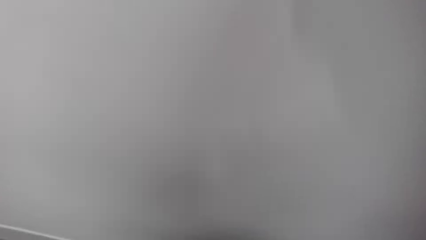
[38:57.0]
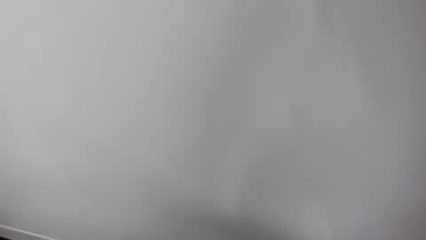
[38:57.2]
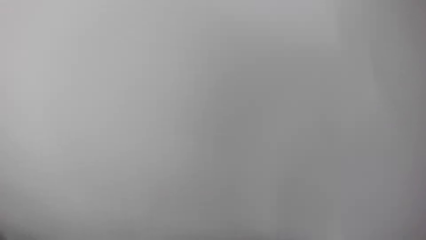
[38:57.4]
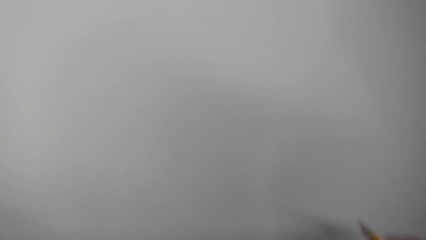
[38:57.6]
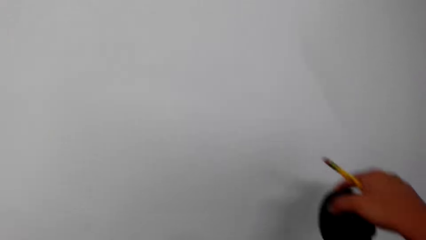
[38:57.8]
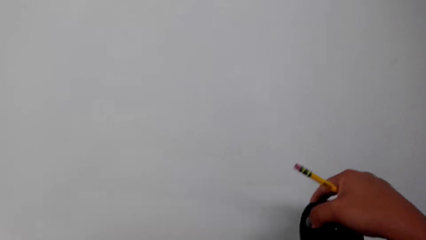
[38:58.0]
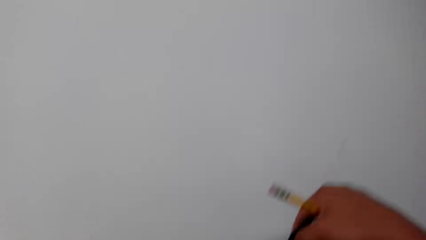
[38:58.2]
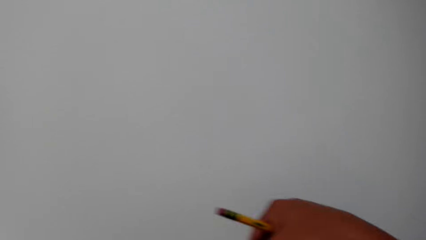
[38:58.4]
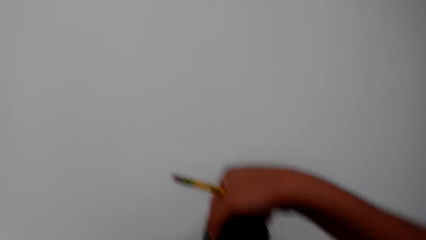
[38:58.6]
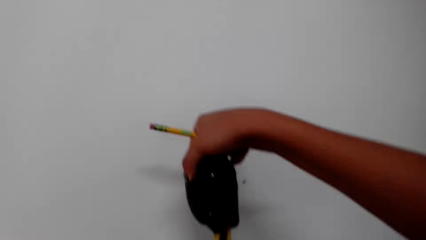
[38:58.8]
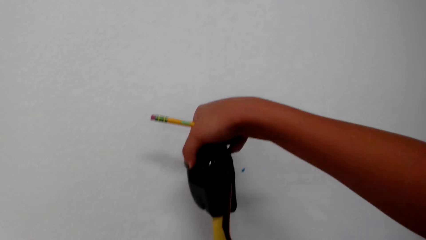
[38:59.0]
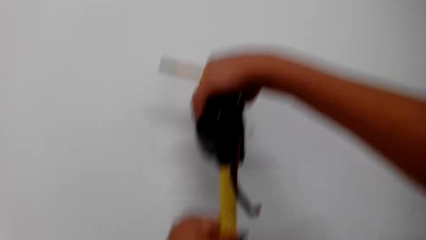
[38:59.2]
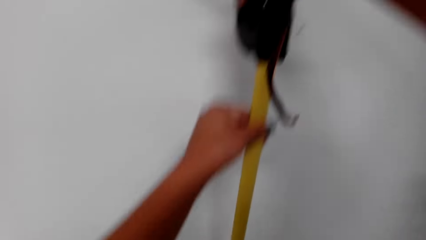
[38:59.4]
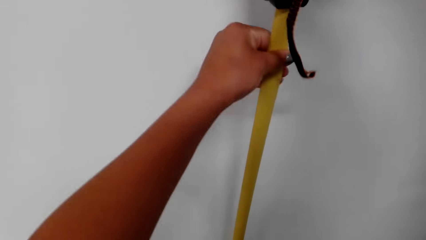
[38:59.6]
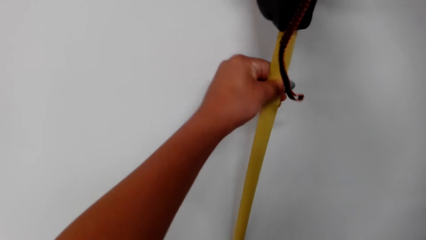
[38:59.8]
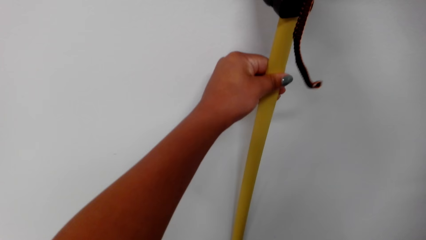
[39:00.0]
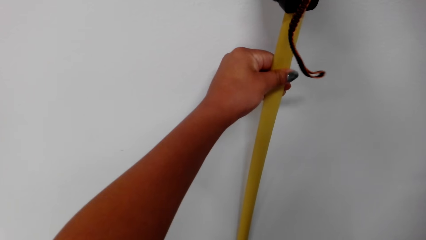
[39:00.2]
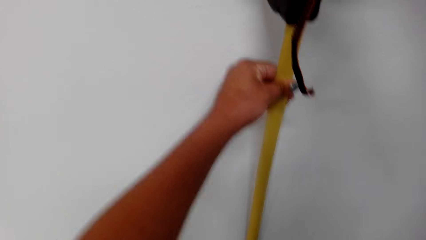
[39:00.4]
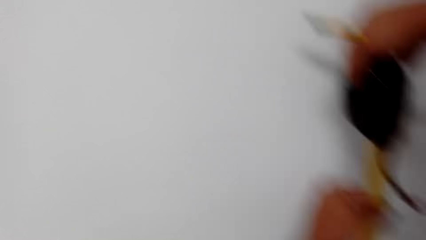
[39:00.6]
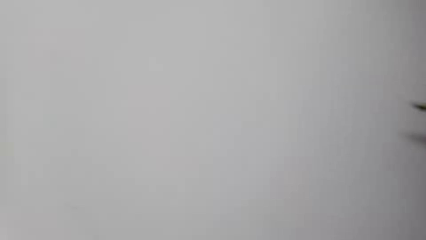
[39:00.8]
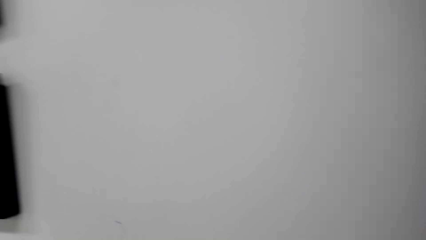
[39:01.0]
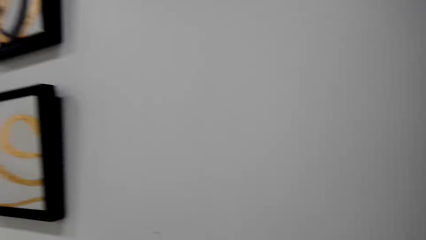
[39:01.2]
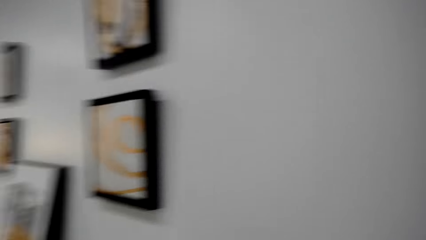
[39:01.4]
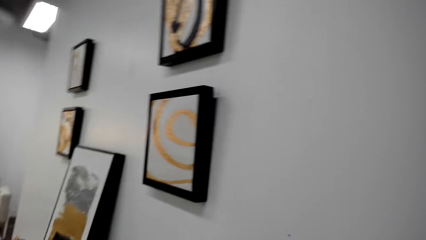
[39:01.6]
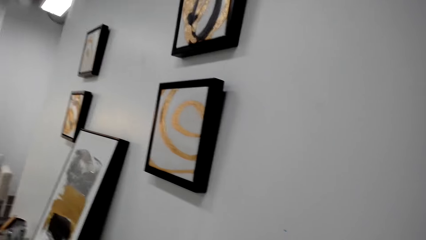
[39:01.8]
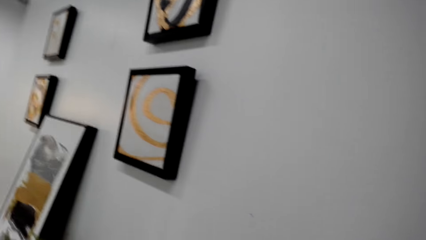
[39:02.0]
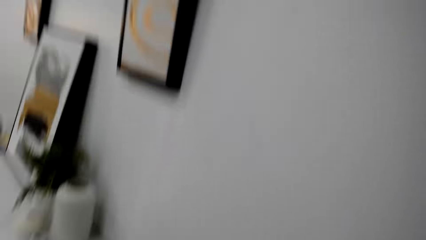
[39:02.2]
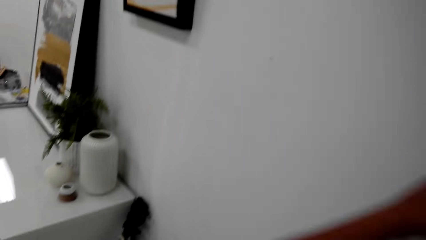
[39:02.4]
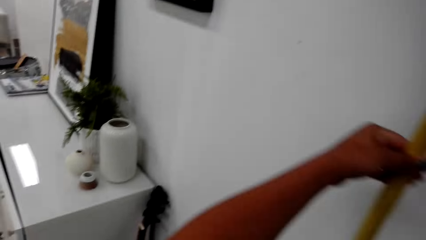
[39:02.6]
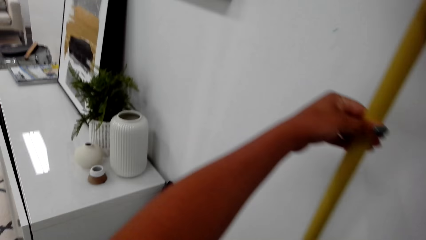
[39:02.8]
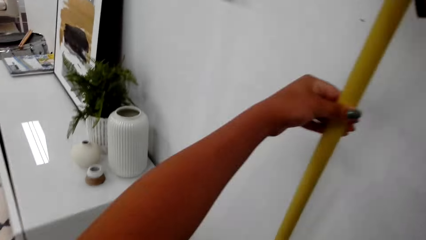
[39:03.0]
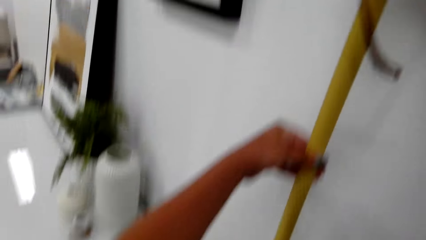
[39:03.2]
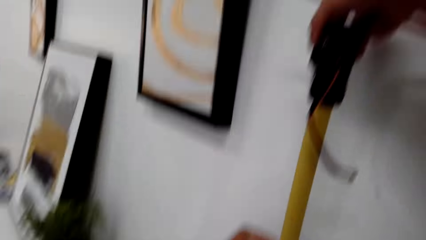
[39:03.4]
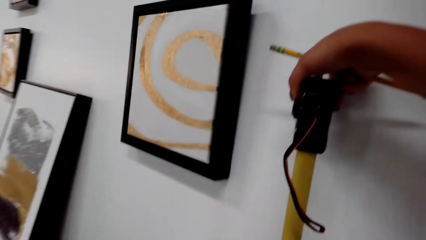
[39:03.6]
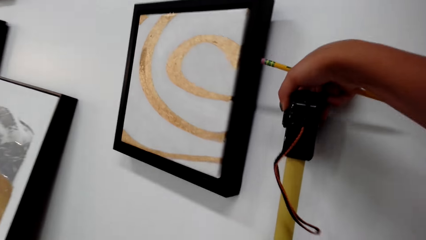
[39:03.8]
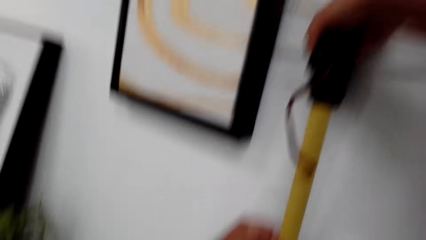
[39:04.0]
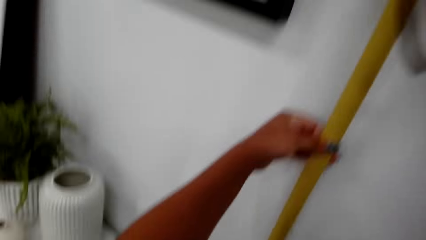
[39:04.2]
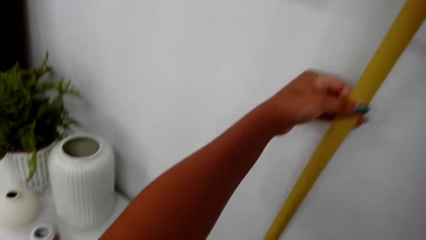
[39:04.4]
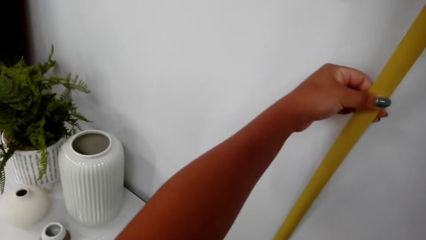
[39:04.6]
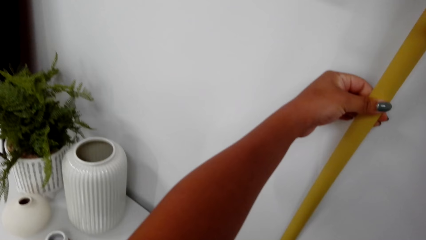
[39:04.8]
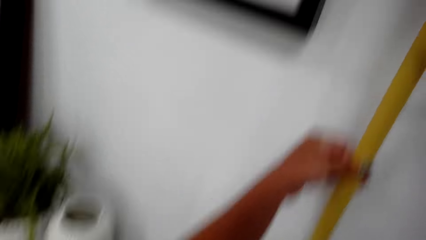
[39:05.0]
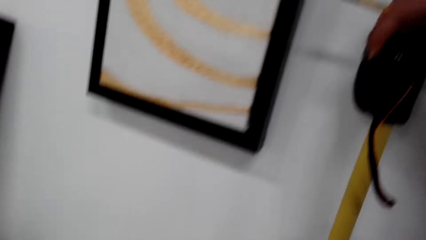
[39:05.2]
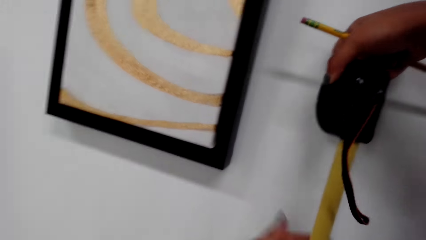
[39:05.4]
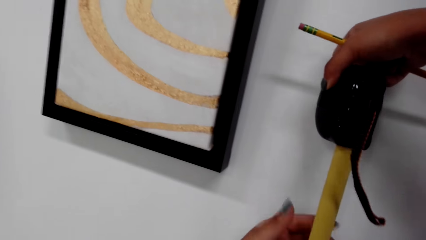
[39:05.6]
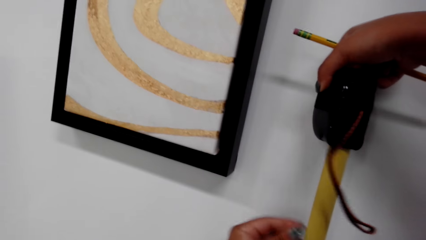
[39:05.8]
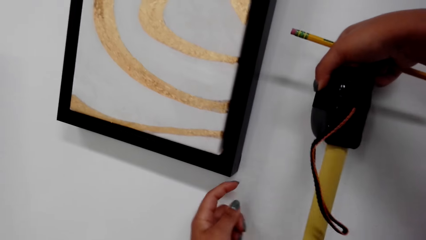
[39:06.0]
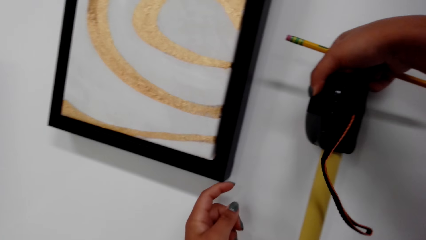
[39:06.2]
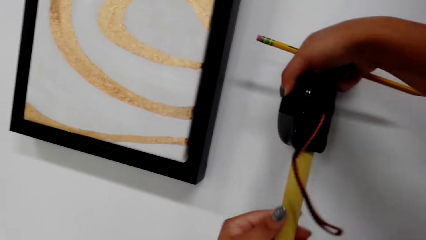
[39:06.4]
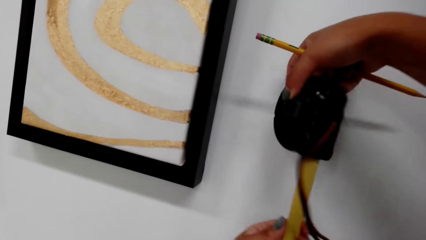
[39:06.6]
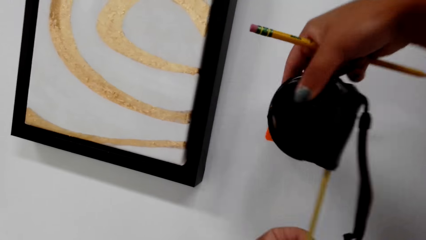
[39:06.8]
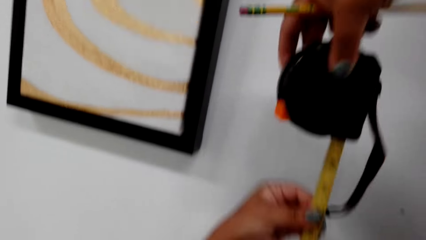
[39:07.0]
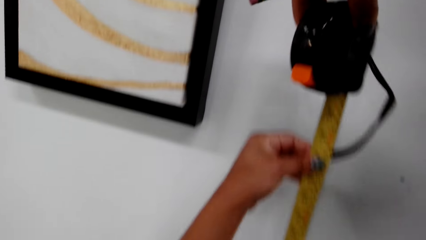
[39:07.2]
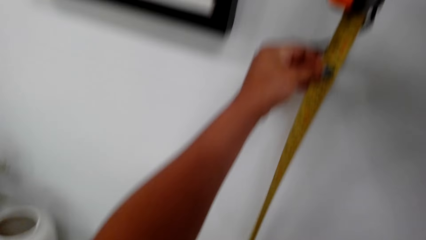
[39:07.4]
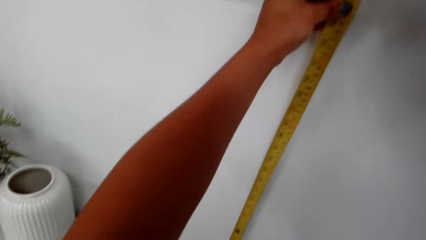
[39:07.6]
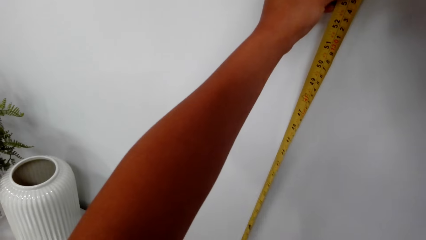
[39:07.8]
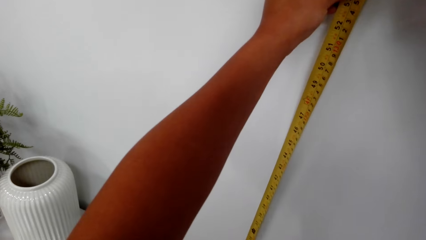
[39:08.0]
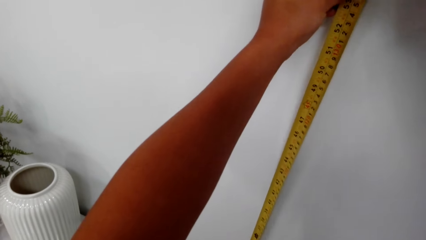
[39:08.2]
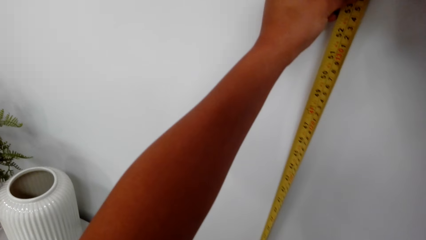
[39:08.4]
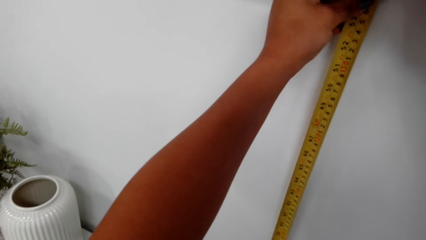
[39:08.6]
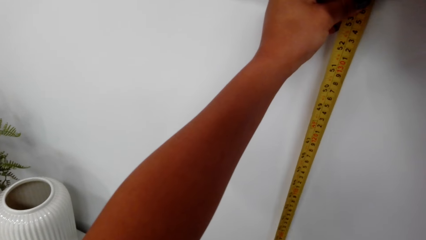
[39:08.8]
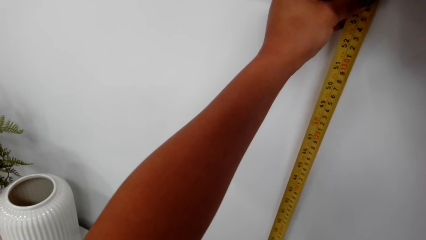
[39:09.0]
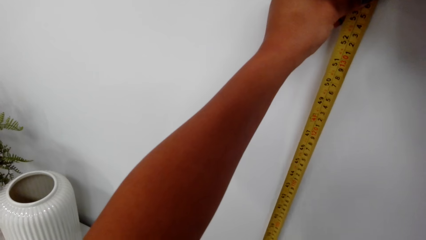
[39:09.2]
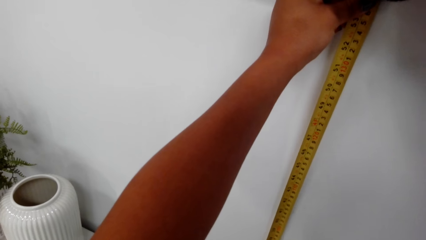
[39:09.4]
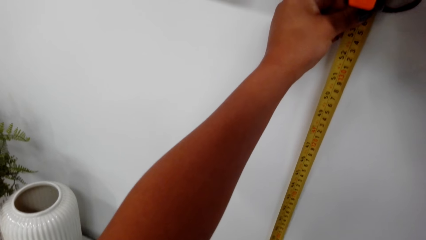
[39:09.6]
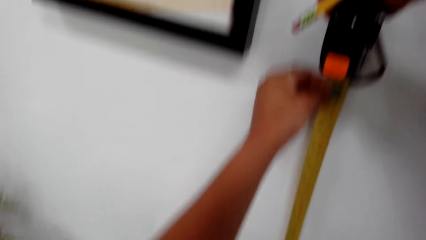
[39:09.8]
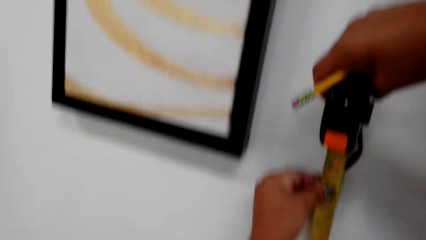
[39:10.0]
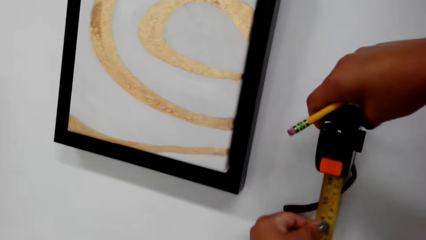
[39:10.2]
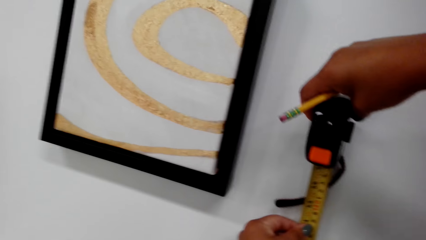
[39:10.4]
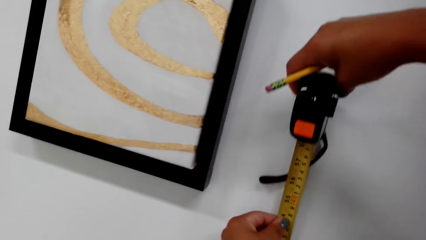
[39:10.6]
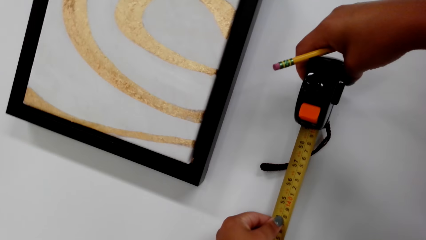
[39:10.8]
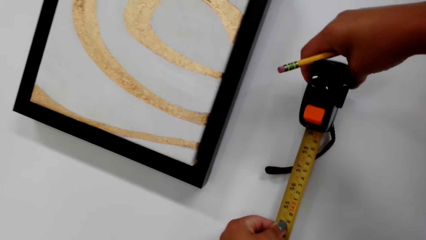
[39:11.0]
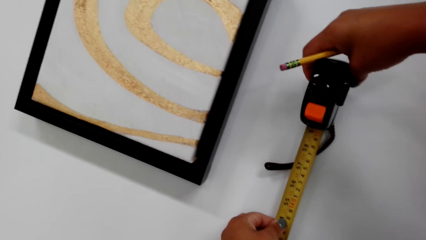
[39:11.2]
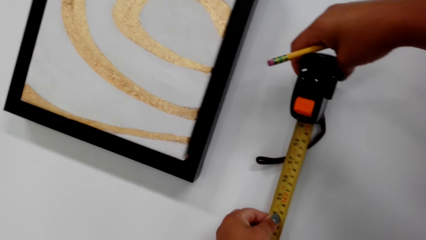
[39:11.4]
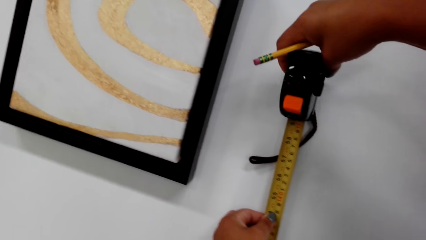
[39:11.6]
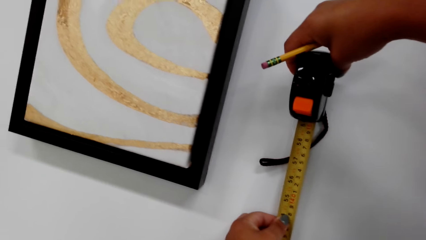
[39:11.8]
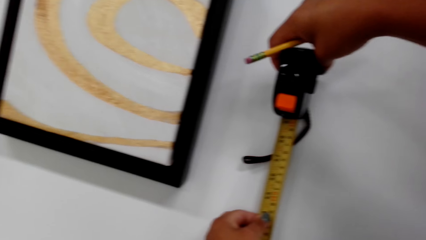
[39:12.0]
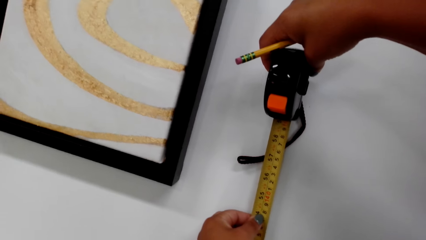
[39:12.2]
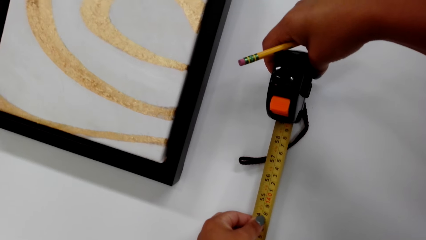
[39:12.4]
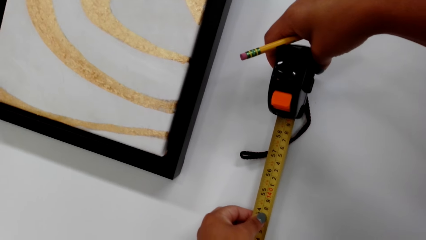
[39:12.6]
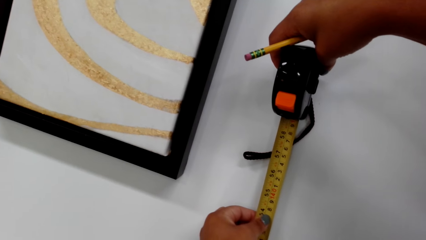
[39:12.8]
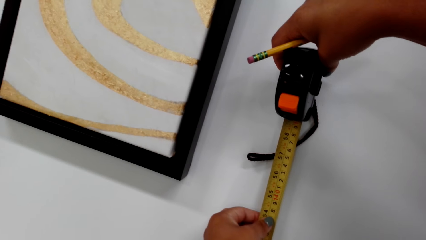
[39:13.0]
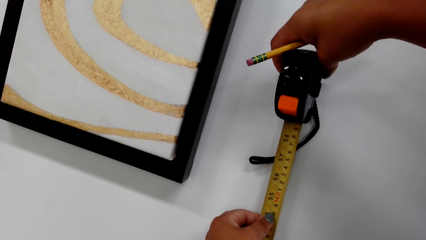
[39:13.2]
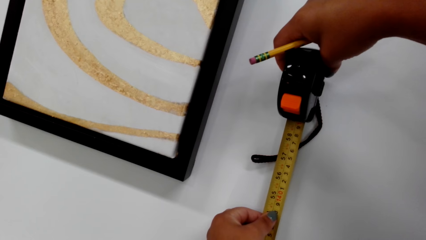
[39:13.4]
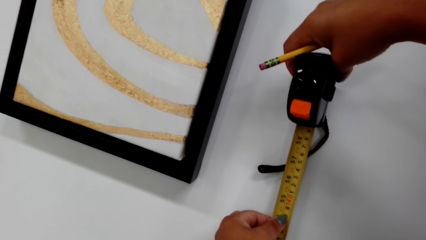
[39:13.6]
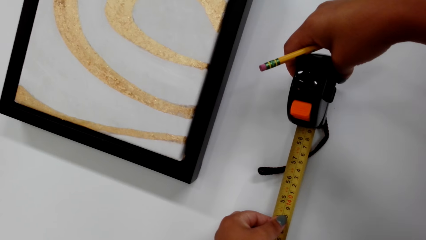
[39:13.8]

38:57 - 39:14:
The camera wearer straightens a tape measure. He holds the tape measure in his hand. He measures the wall using the tape measure. He looks around. He measures the wall using the tape measure. He sways the left hand. He turns the tape measure. He measures the wall using the tape measure. He straightens the tape measure on the wall. He measures the wall using the tape measure.
